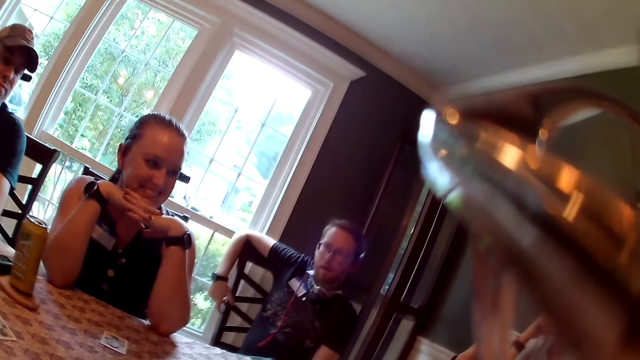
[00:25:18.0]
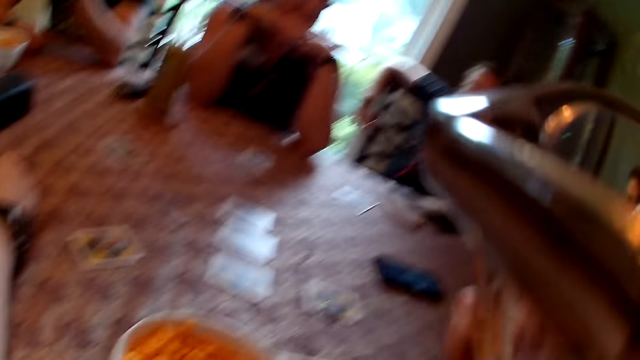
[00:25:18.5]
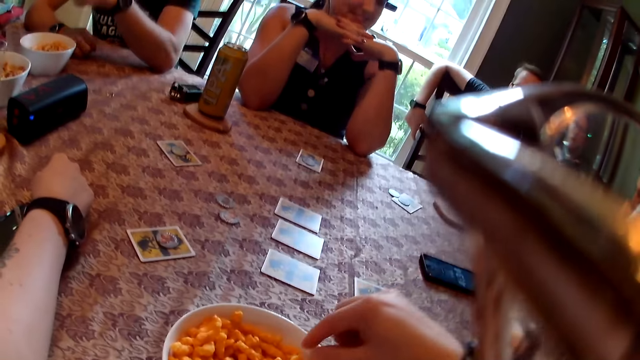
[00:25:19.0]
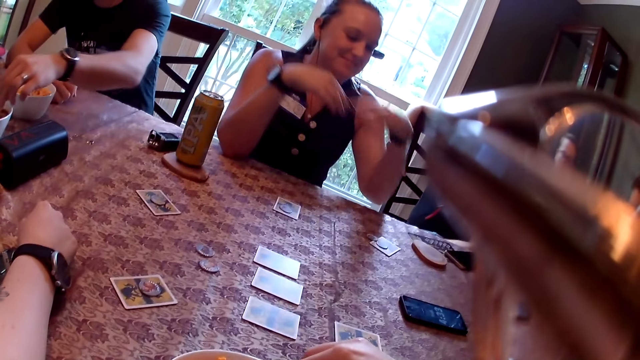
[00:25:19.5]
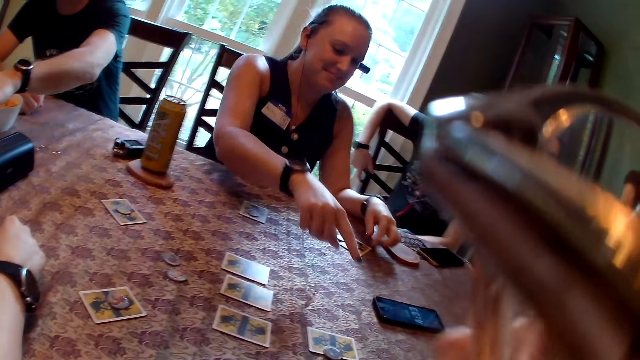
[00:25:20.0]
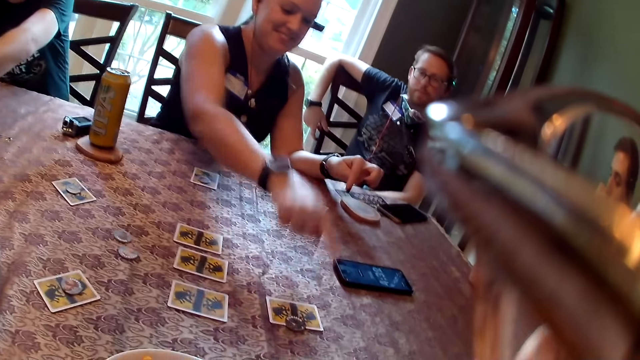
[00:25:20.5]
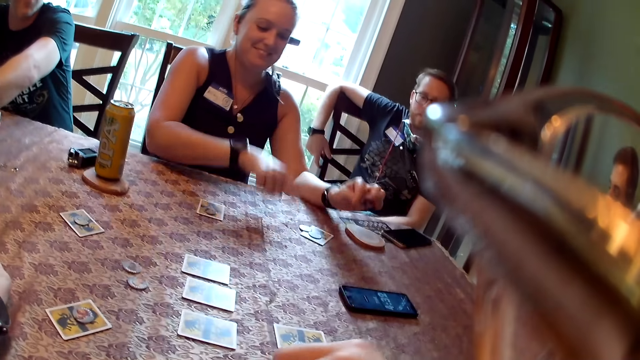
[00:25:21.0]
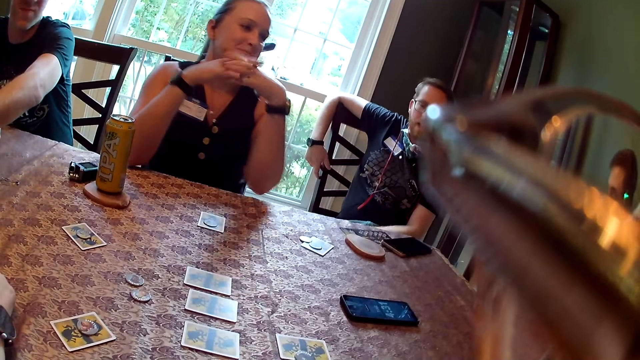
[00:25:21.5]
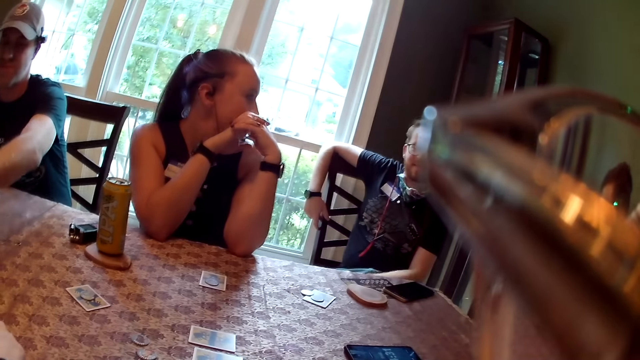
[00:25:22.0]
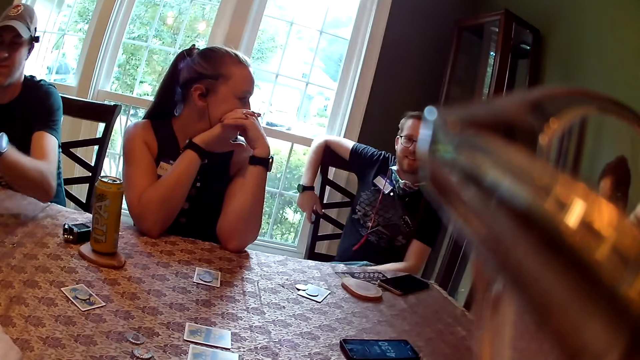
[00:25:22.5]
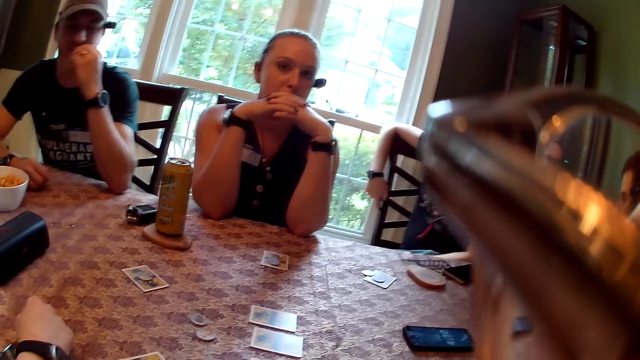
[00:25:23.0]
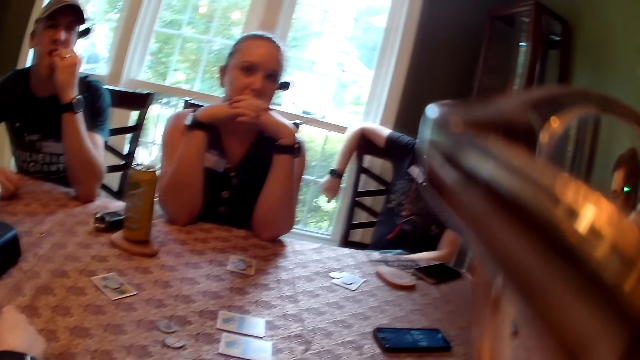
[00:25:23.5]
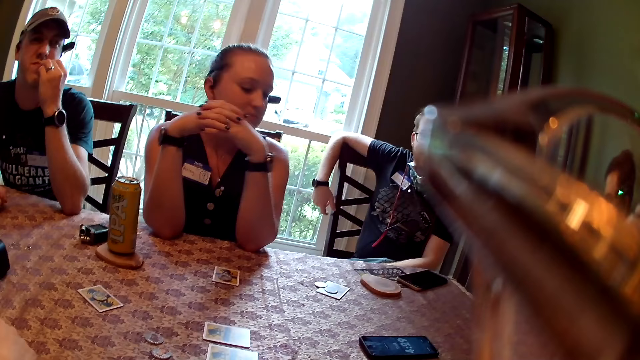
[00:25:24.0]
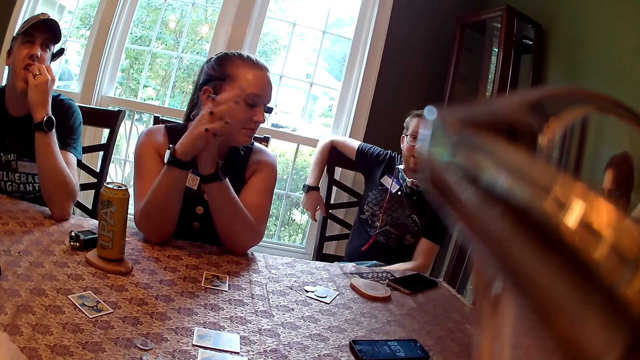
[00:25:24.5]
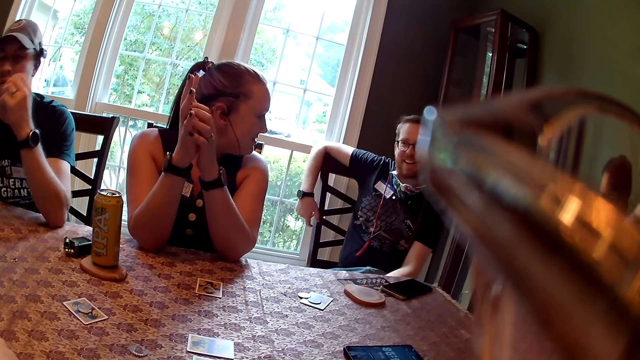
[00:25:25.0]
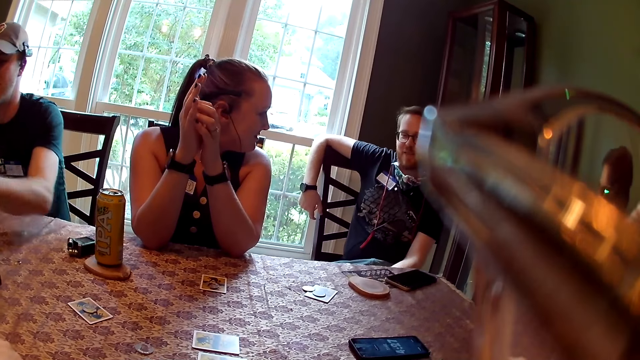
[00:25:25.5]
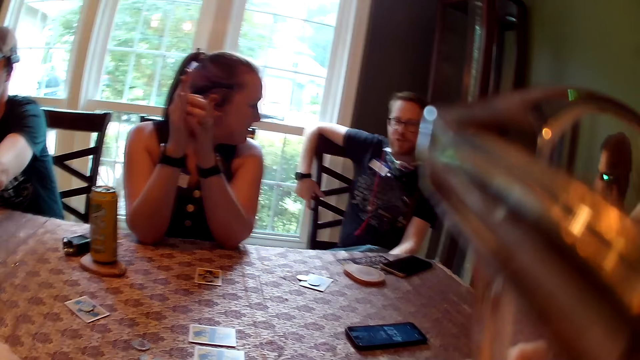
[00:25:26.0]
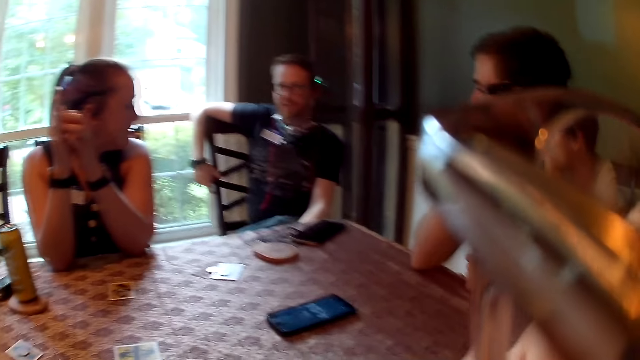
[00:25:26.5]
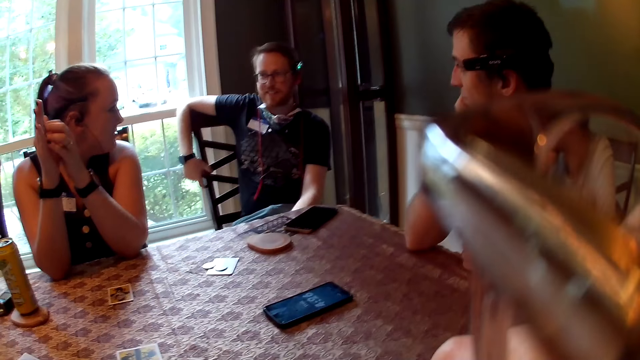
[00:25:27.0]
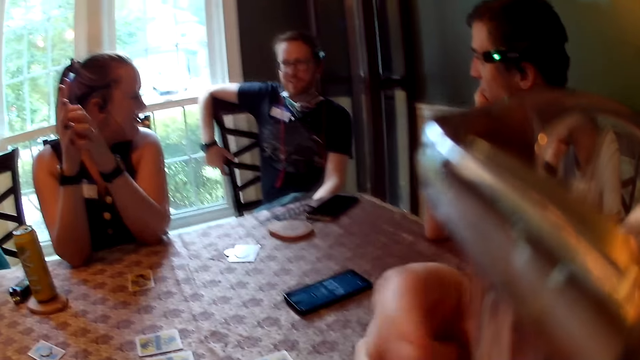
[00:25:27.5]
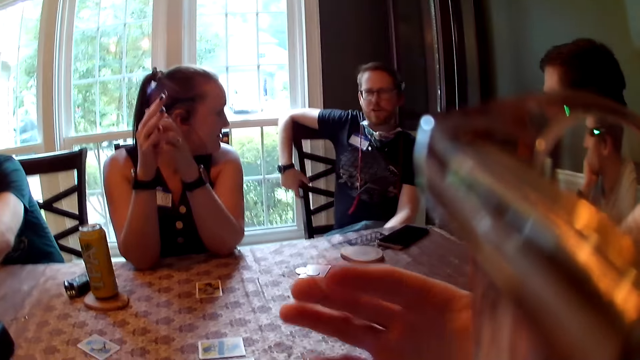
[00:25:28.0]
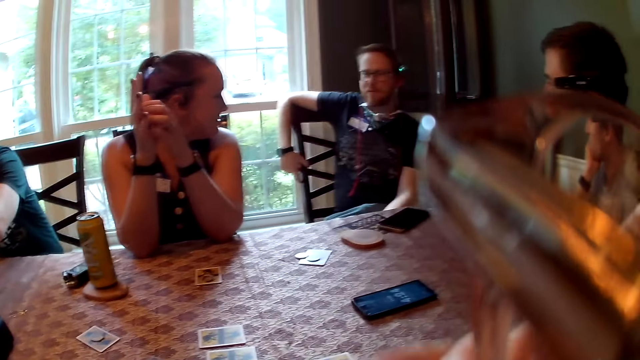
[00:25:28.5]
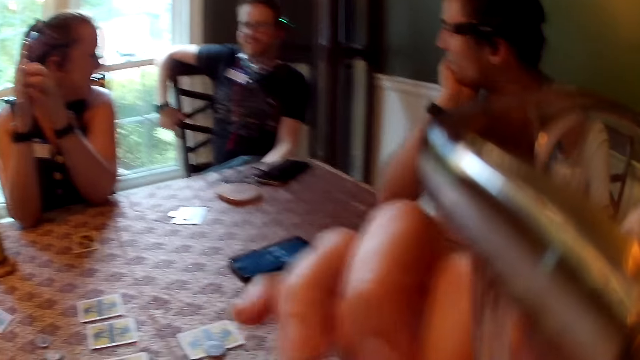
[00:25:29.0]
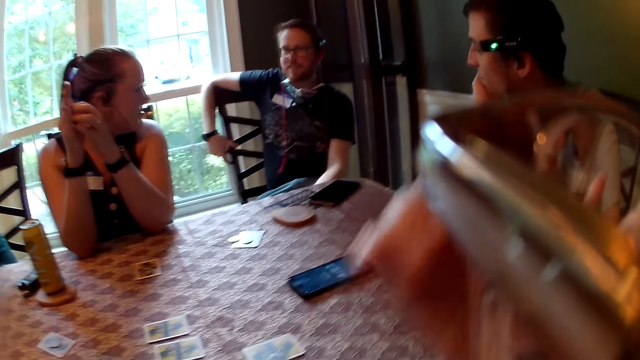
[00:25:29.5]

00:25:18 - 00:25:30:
The camera wearer picks a snack from the bowl with her right hand. She eats the food. The man picks a snack from the bowl with his left hand. The woman taps on the table with her right hand and taps on a token with her right hand. The man eats the snack in his left hand. The camera wearer talks to the man. The man picks a snack from the bowl with his left hand.

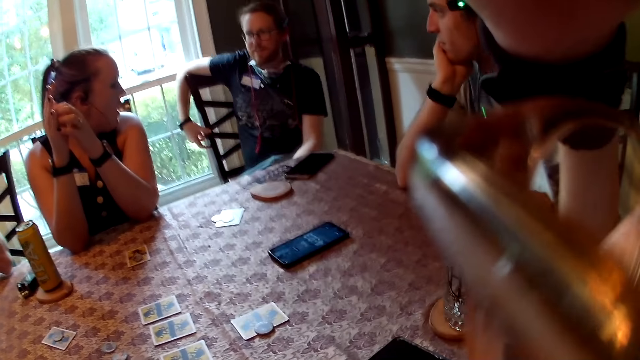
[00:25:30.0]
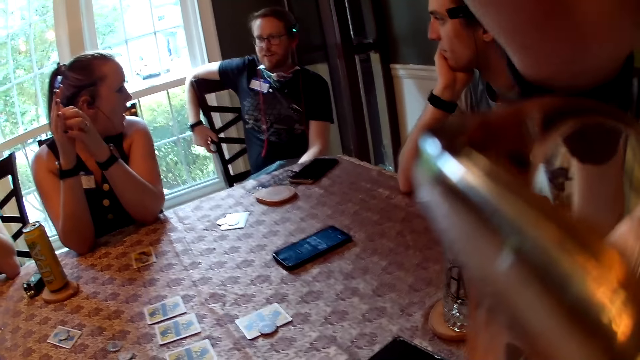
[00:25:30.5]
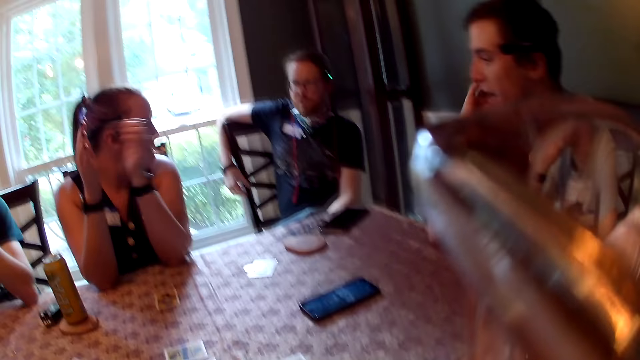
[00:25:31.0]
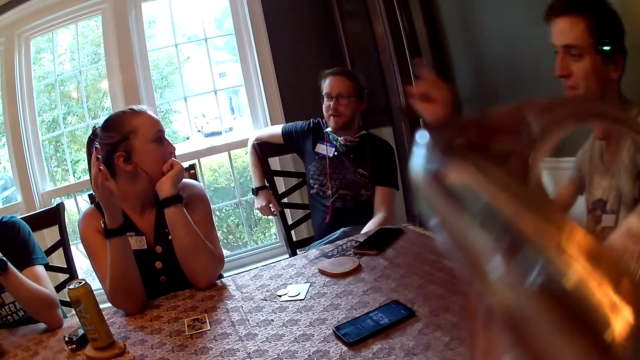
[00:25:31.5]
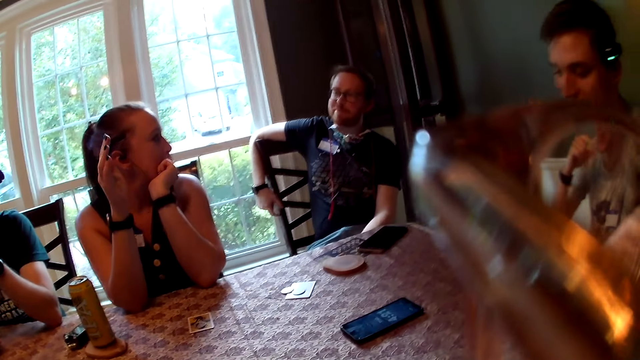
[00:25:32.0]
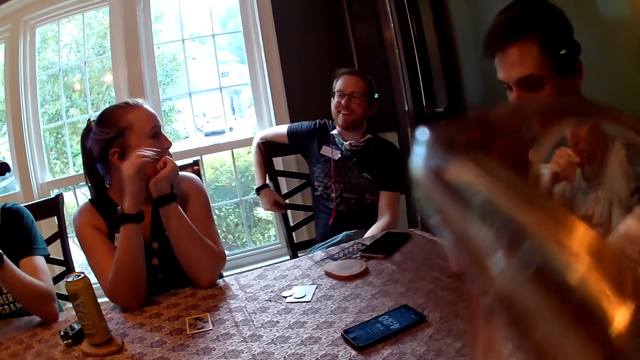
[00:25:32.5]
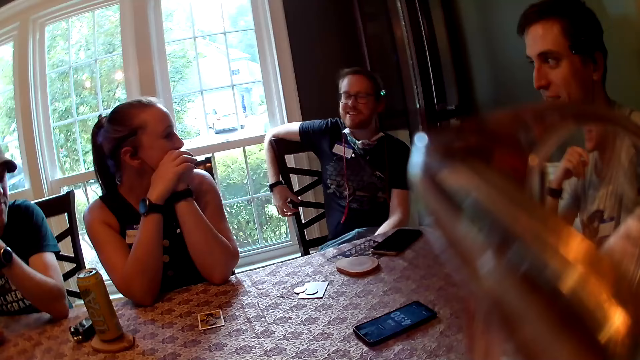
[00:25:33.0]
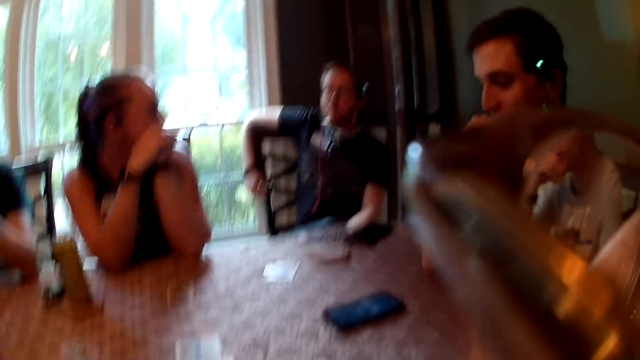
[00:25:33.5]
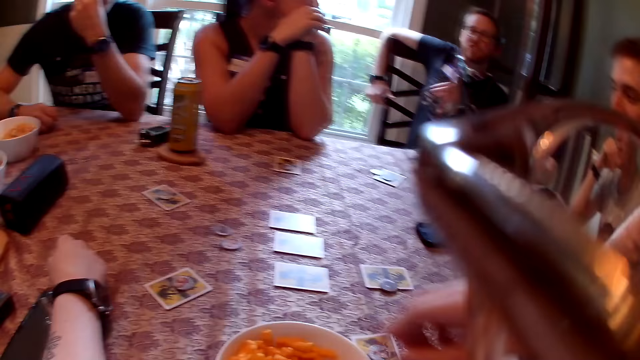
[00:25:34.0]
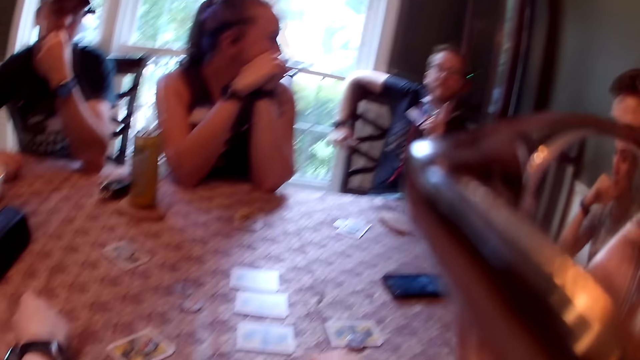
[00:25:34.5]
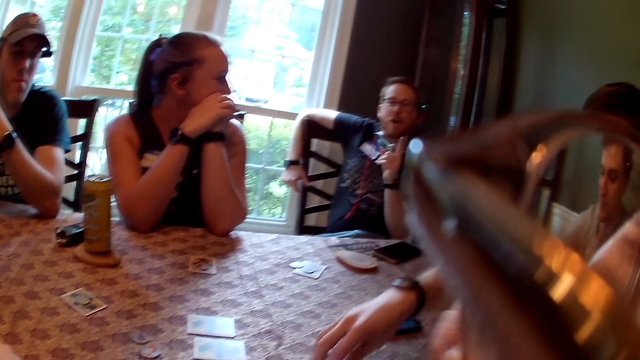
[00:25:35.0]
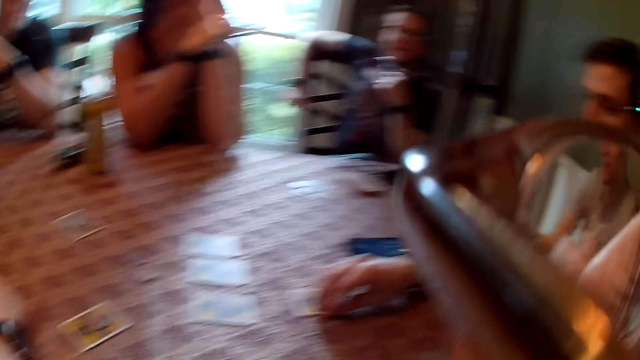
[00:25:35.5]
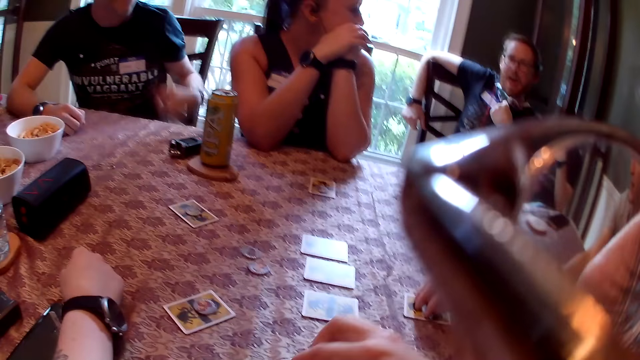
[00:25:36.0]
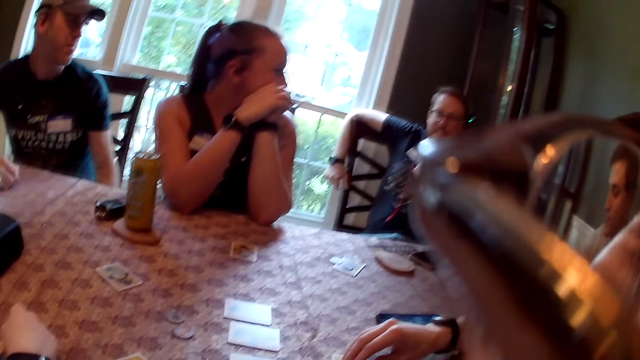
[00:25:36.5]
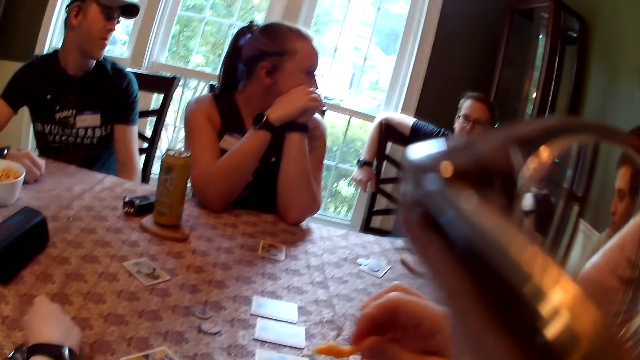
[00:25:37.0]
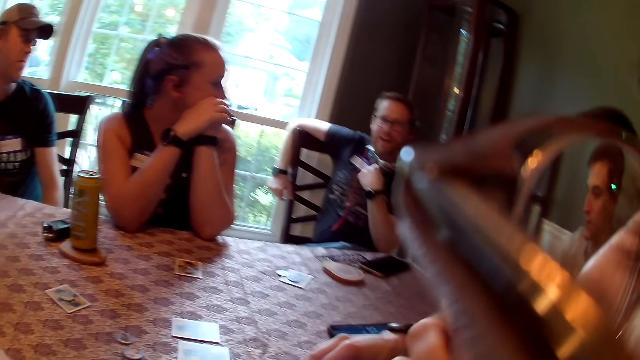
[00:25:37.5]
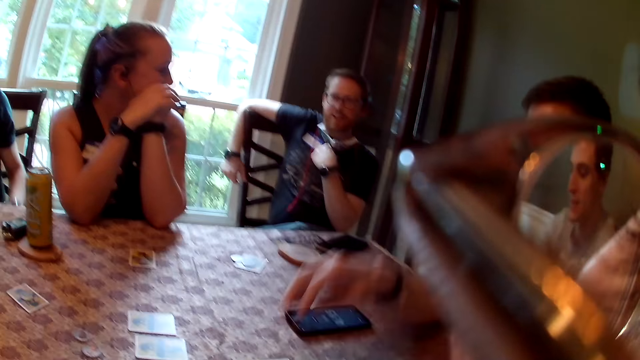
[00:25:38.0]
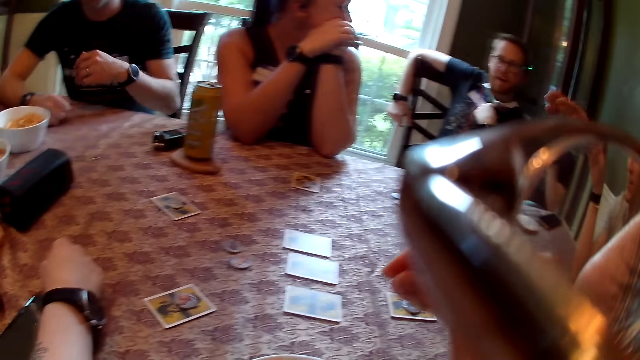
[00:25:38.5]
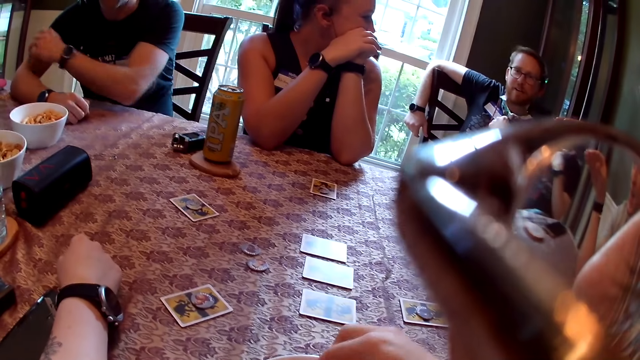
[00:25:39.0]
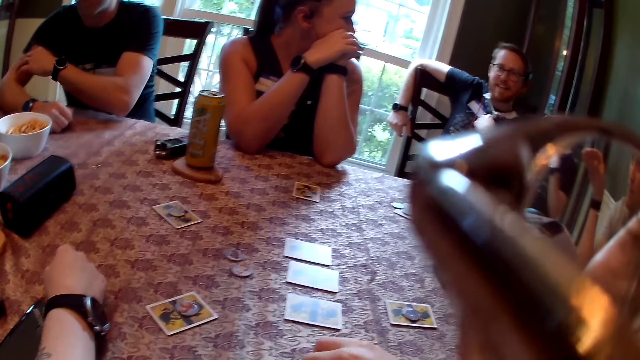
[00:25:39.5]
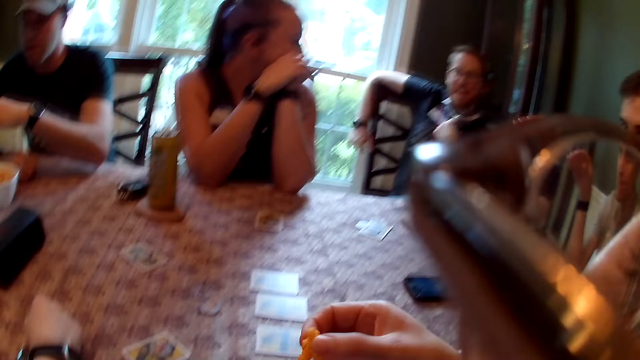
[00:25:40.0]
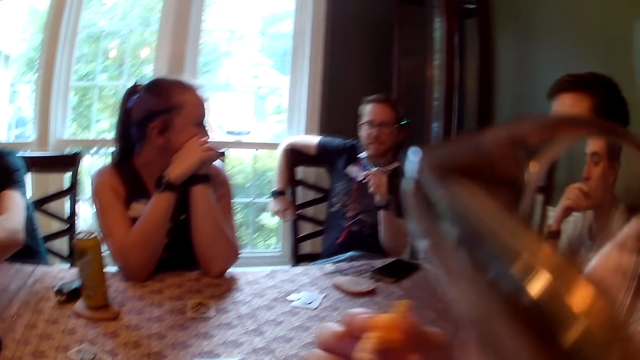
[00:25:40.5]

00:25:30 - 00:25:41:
The camera wearer looks around. A man touches a token from the table with his right hand. The man talks to the camera wearer. The camera wearer picks a snack from the bowl with her right hand. She eats the snack in her right hand and picks a snack from the bowl with her right hand.
